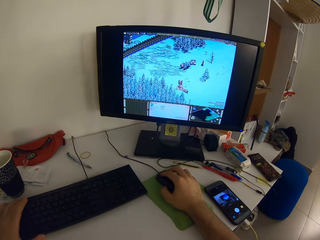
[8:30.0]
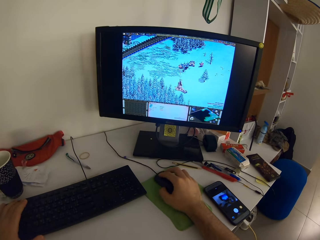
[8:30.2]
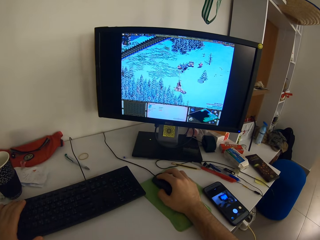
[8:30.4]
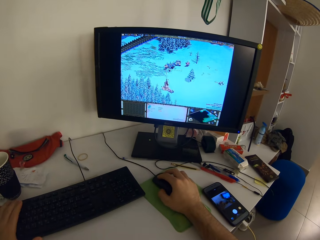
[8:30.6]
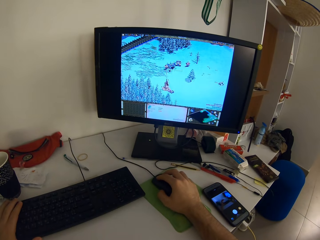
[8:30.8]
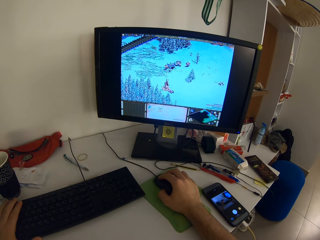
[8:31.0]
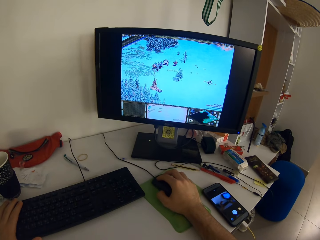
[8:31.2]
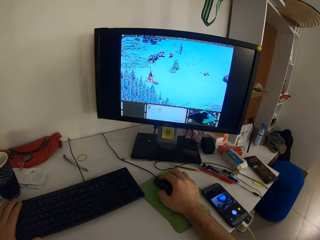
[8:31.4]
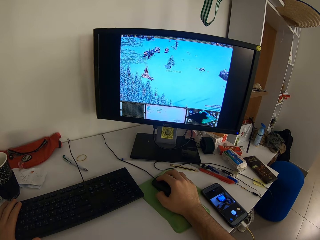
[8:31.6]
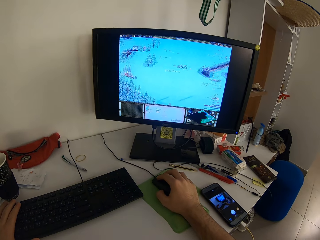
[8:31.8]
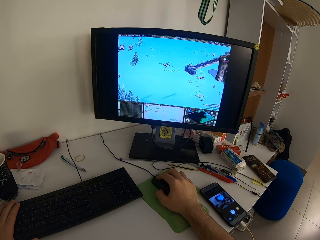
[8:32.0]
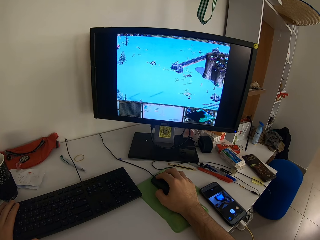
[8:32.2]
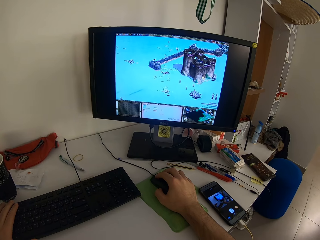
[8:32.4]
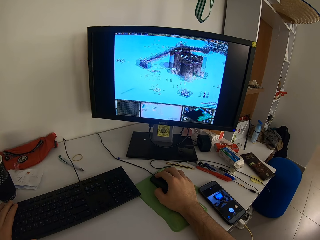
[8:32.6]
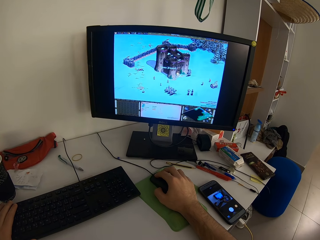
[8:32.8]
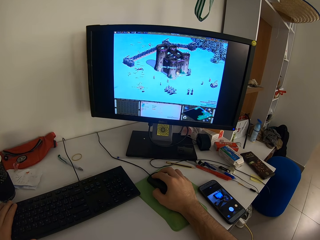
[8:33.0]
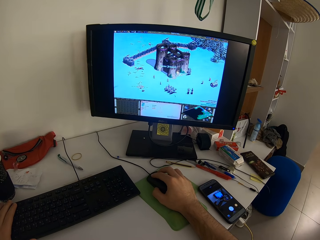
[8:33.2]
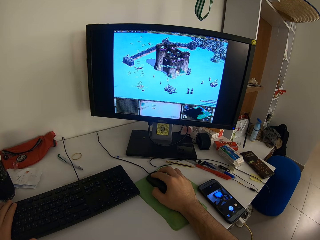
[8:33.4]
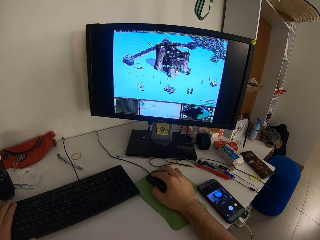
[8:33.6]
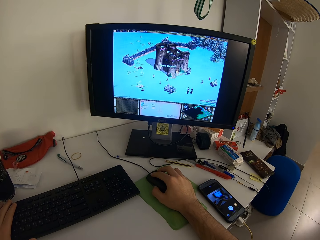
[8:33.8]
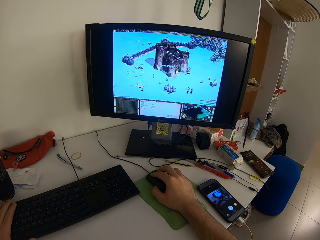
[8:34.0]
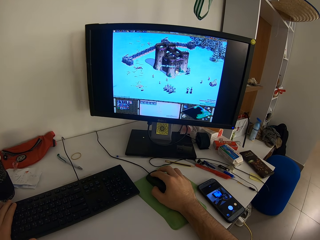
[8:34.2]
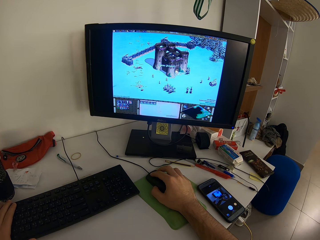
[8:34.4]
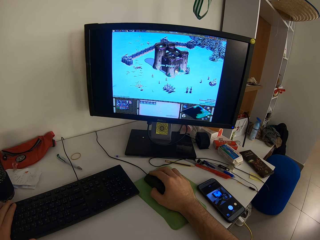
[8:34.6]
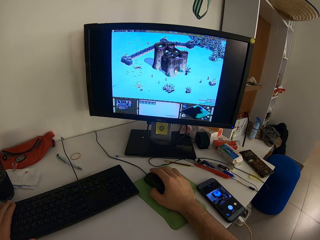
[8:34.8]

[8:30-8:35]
The camera wearer places the left hand on the keyboard. They play the video game on a computer with the keyboard and mouse.

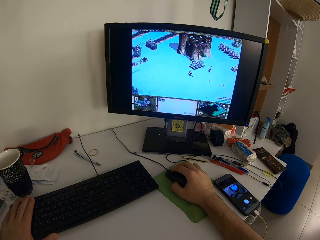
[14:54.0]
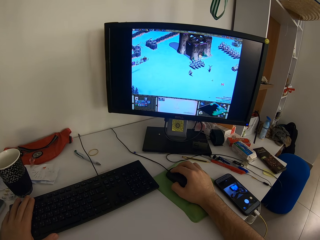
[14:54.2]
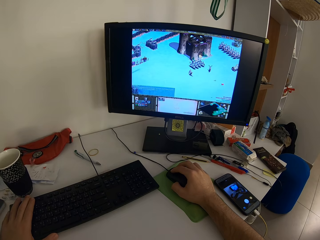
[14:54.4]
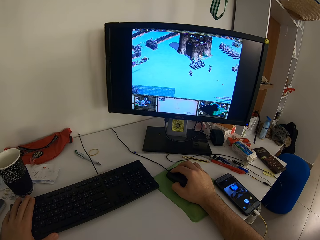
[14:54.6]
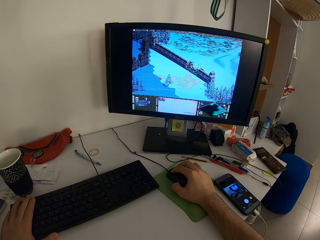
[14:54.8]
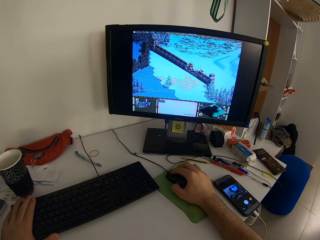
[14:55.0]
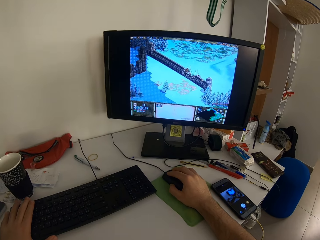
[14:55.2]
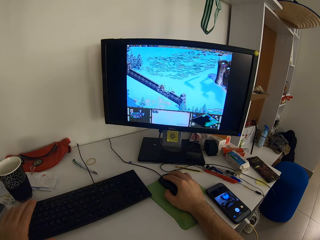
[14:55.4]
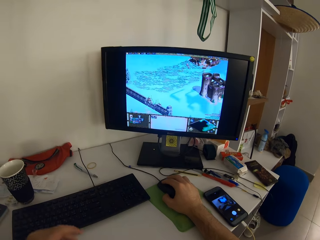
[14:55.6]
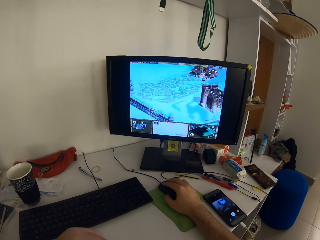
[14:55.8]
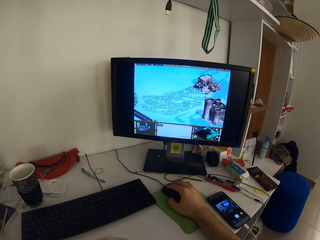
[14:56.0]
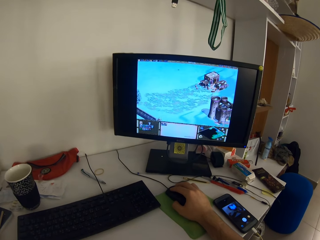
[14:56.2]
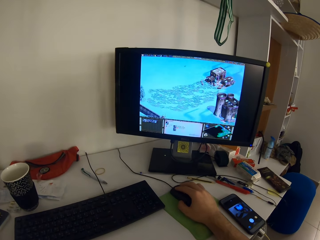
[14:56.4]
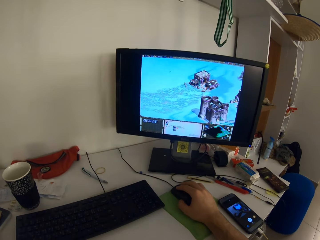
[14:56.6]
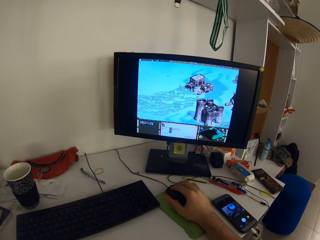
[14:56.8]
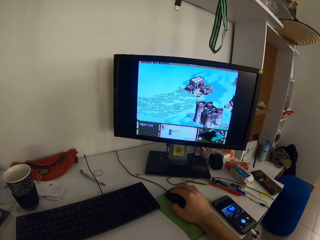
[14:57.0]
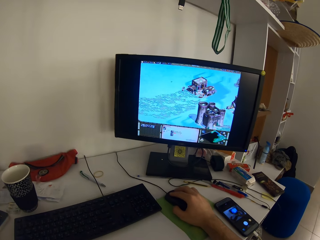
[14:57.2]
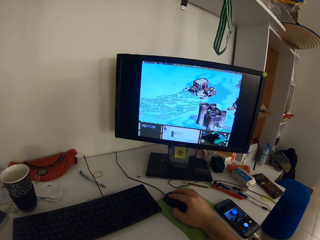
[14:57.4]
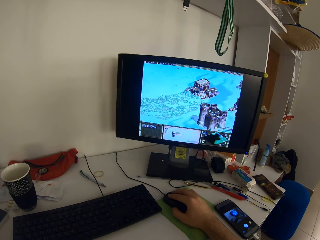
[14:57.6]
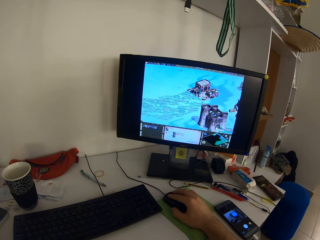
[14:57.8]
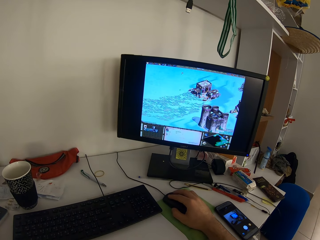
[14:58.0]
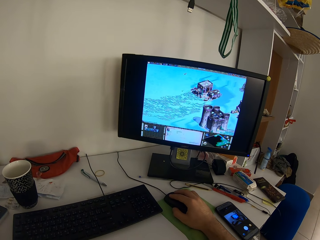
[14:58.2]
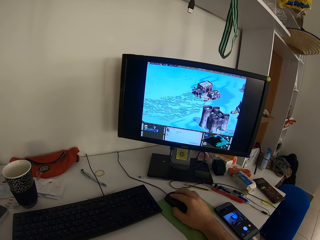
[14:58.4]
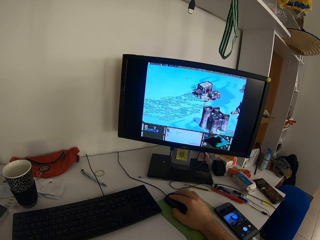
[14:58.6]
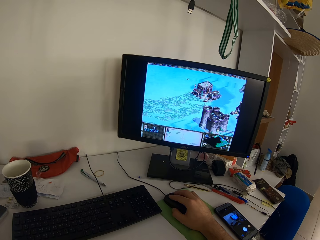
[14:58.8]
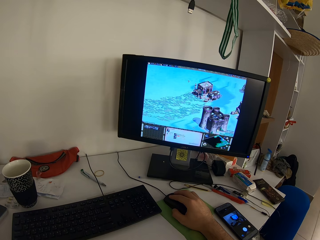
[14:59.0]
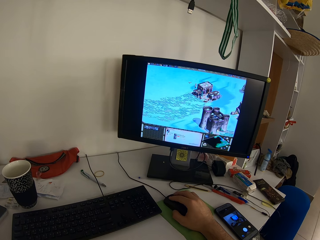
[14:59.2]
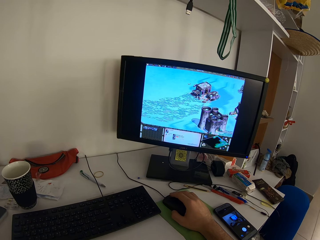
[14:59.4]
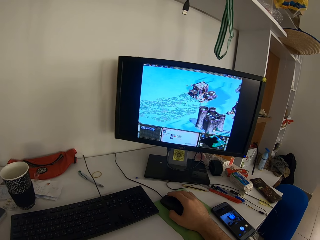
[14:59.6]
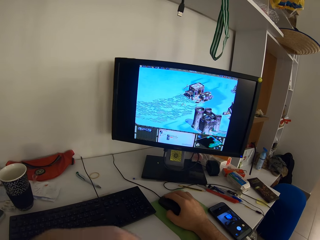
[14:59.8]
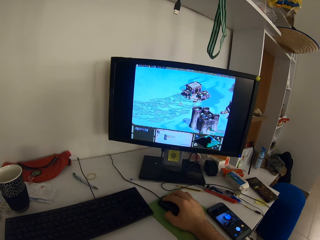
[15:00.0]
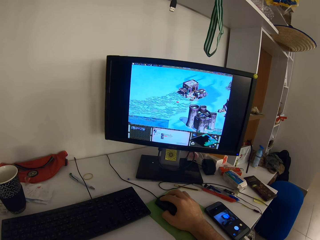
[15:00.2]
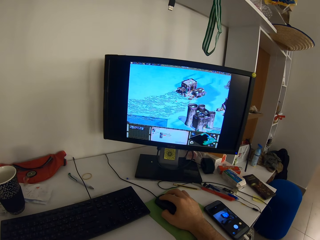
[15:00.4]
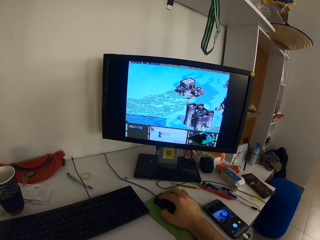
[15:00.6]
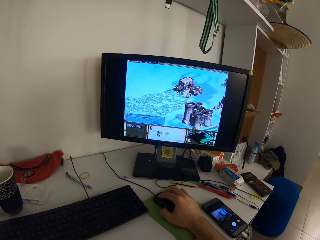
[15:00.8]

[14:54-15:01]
The camera wearer lifts up his left hand from the keyboard.

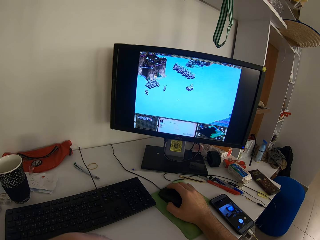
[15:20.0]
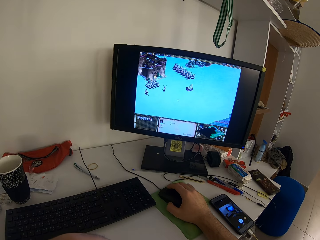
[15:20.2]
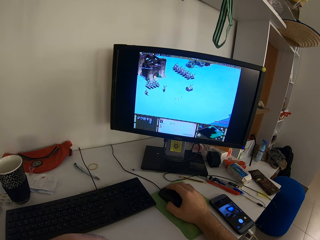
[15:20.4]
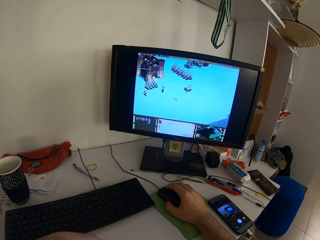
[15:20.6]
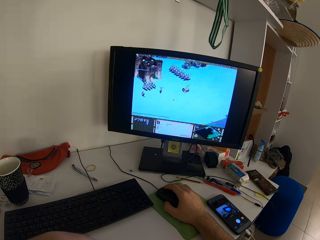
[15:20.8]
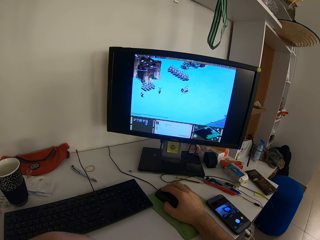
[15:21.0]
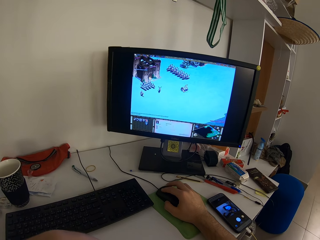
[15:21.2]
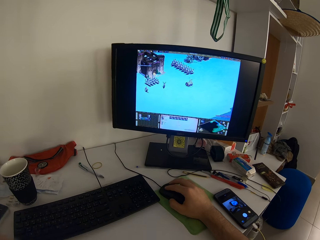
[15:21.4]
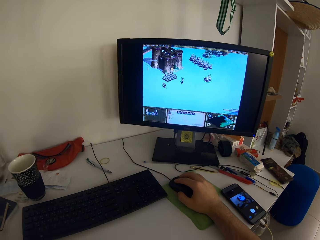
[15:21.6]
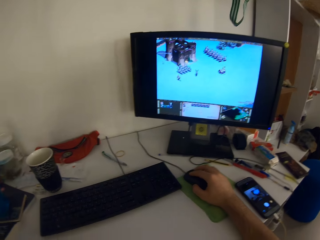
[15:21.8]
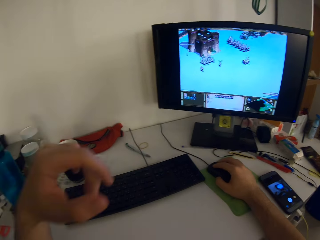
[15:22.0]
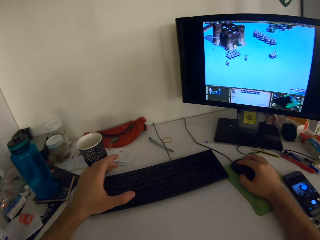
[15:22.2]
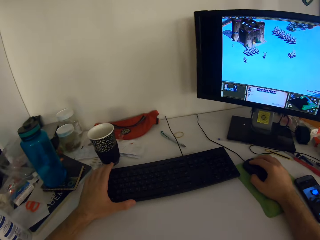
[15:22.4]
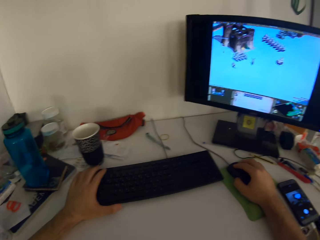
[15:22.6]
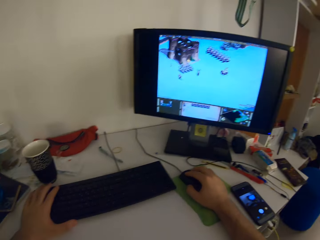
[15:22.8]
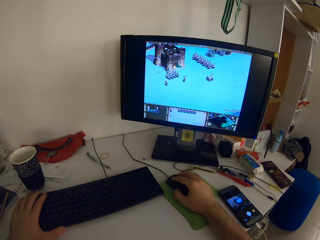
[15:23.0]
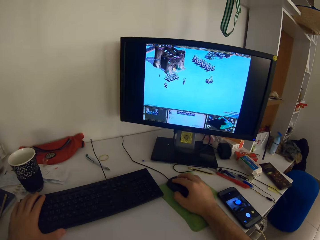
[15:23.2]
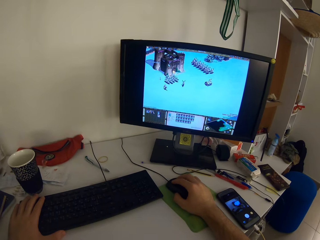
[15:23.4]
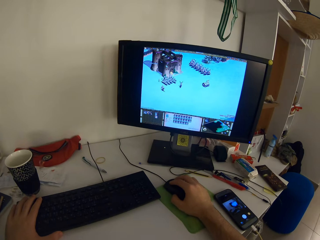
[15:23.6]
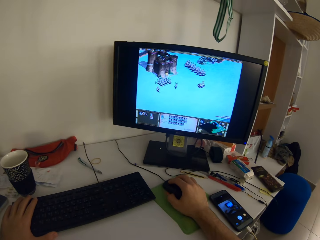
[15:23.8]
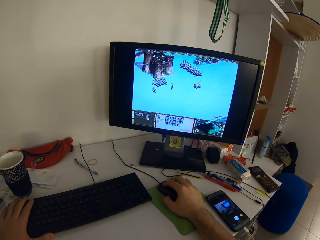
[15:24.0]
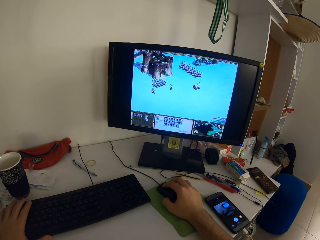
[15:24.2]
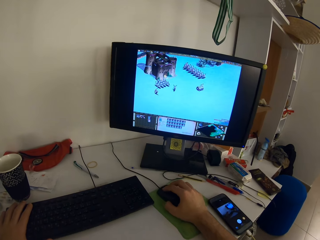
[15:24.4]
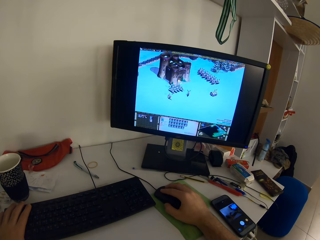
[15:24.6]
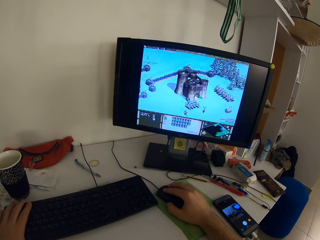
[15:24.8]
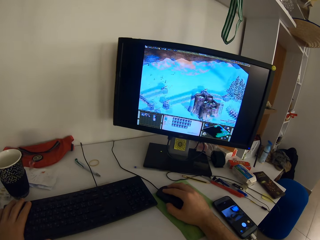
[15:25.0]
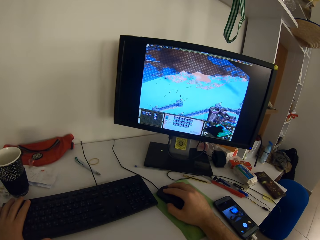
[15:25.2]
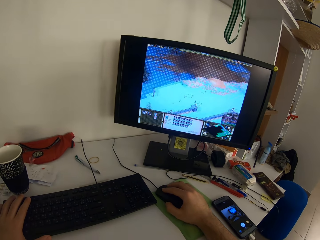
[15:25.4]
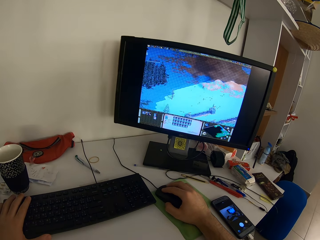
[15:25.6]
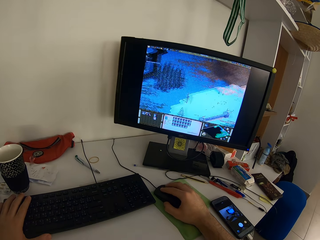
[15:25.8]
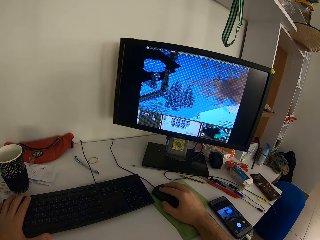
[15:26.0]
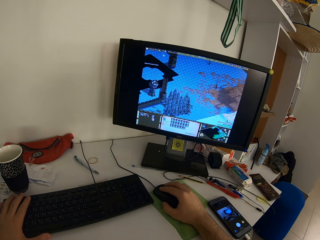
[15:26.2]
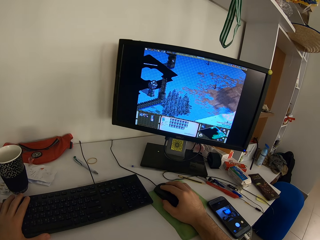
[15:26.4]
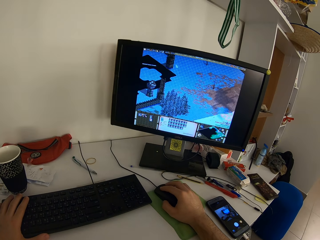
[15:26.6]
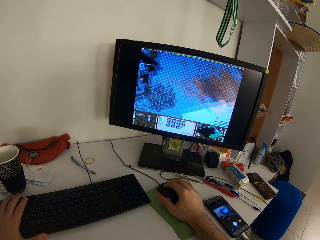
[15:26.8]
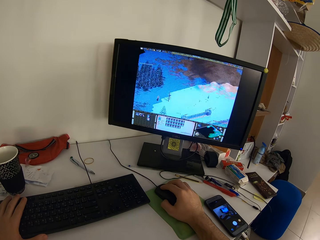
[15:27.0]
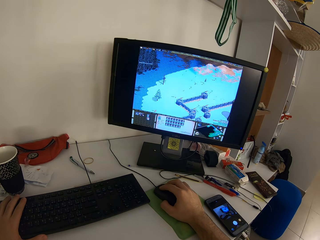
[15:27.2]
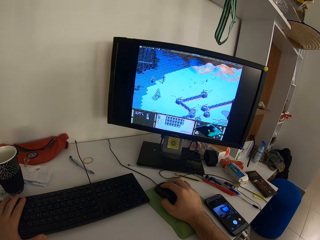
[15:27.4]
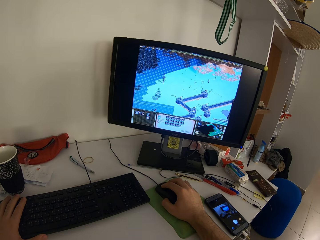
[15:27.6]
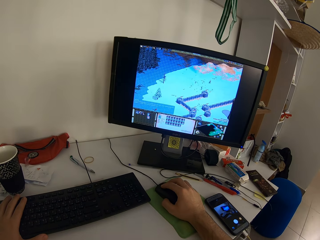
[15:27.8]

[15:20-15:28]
The camera wearer places his left hand on the keyboard.

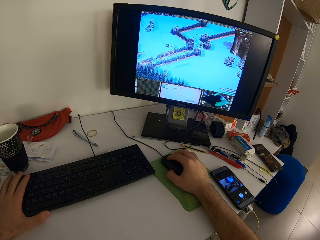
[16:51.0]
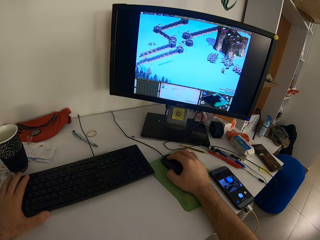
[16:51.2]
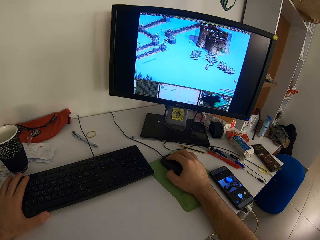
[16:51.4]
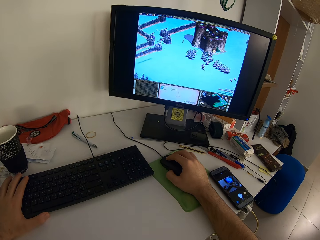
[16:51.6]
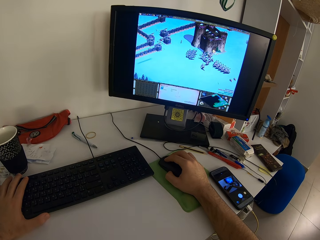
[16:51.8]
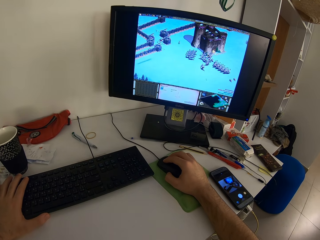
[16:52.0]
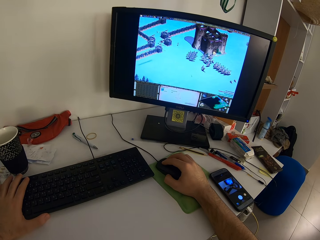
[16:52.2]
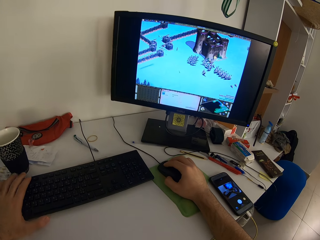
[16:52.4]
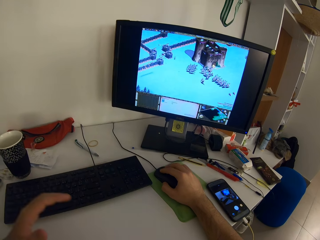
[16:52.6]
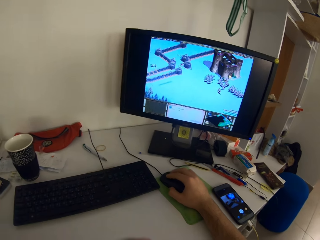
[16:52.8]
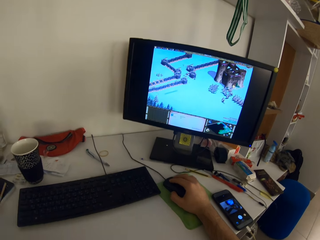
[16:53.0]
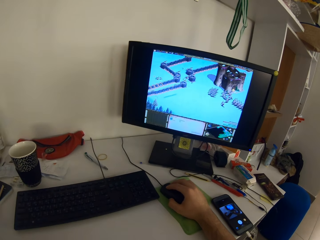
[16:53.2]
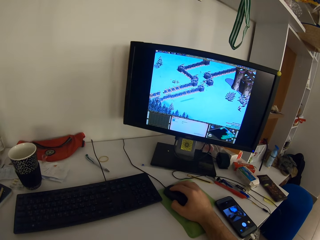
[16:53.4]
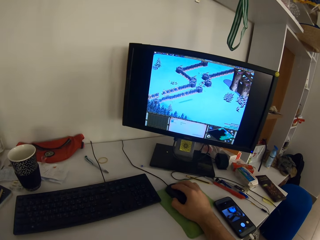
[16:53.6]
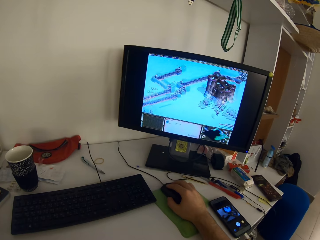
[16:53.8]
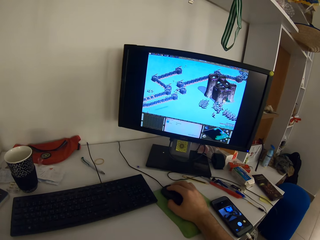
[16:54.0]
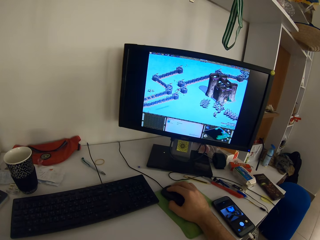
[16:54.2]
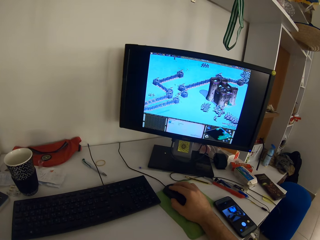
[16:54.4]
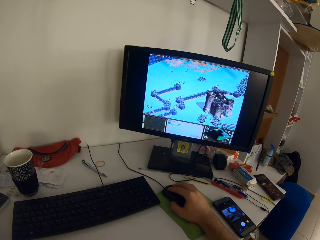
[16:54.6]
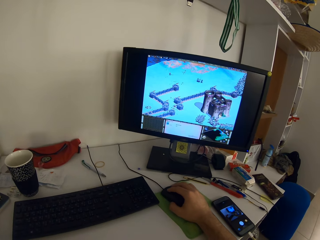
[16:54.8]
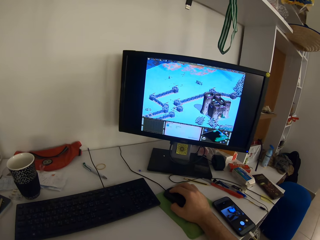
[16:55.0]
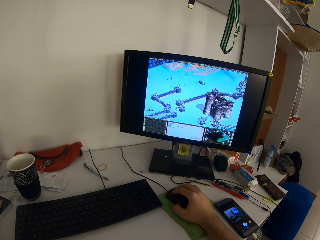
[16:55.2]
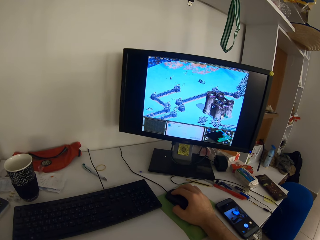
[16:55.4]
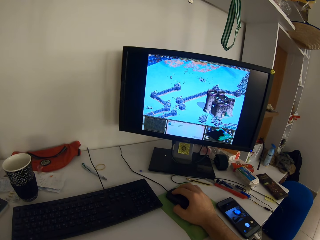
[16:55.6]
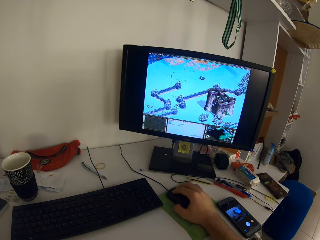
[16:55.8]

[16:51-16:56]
The camera wearer withdraws his left hand from the keyboard.
